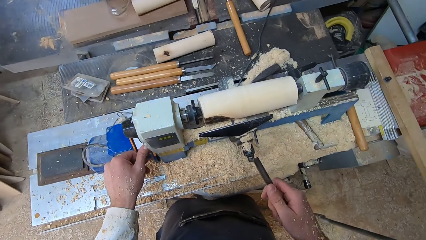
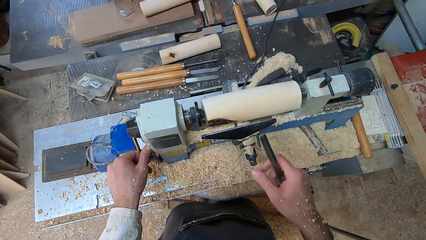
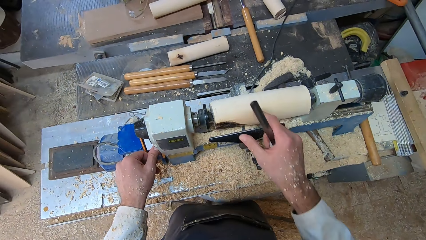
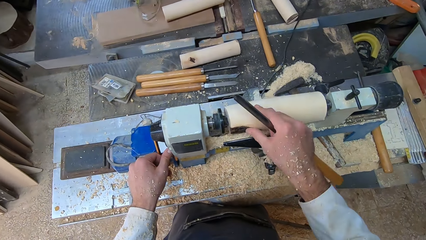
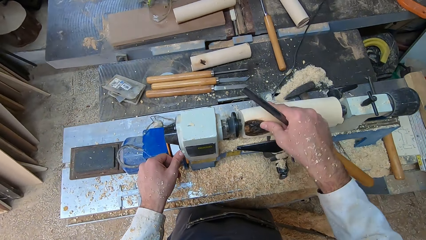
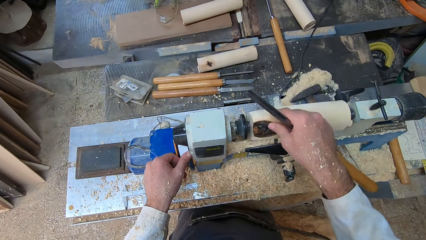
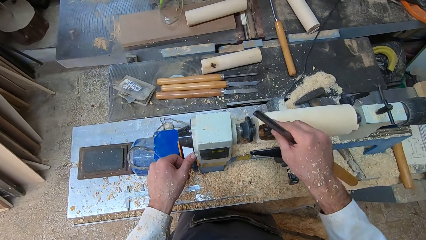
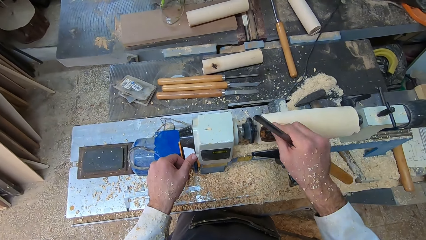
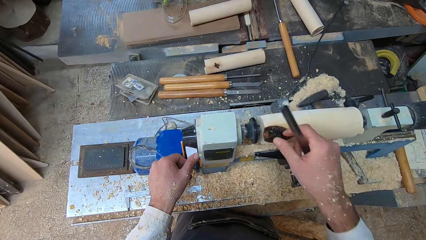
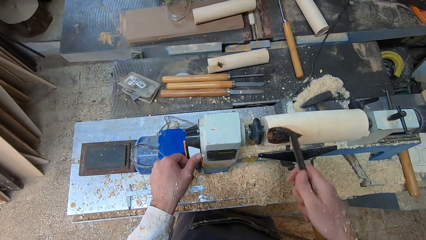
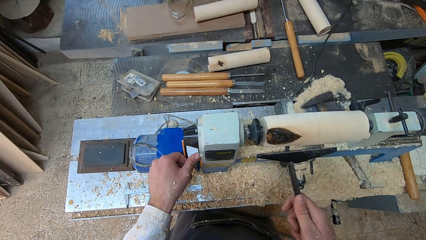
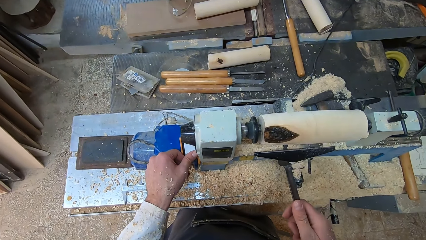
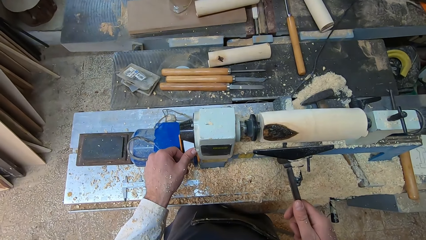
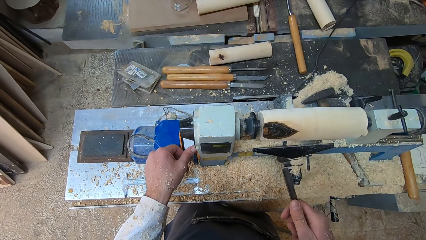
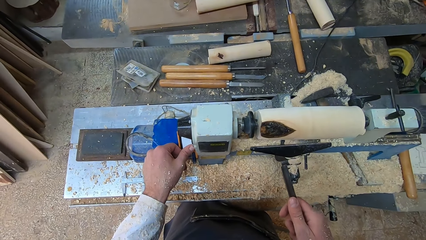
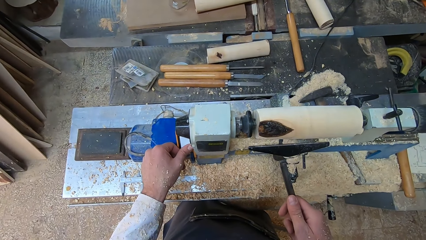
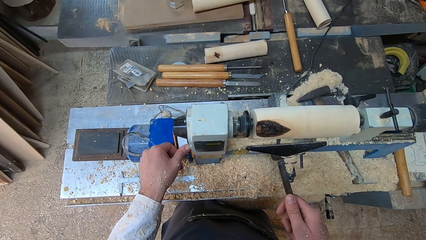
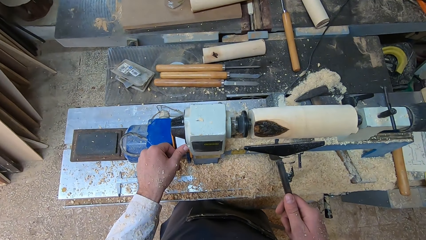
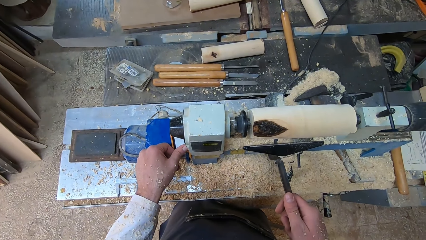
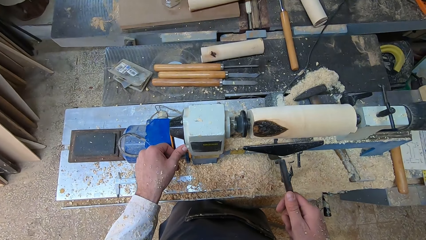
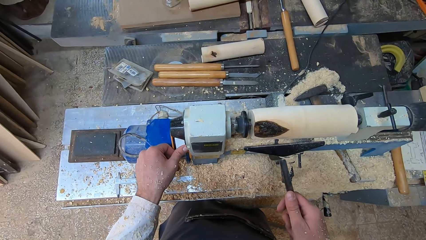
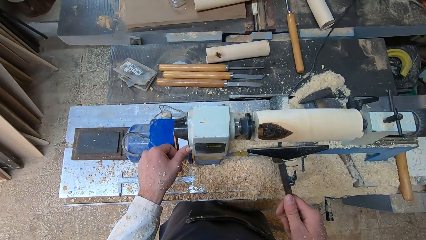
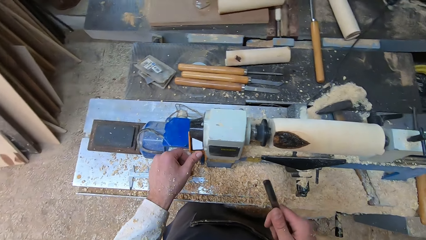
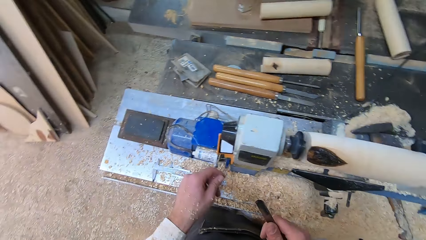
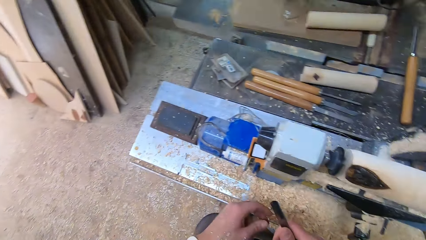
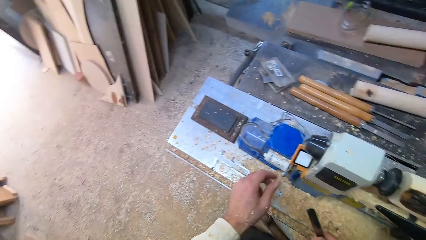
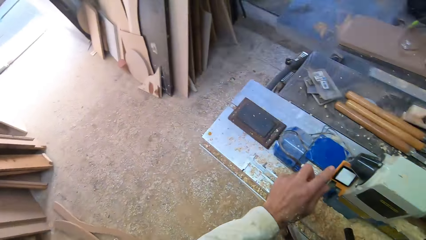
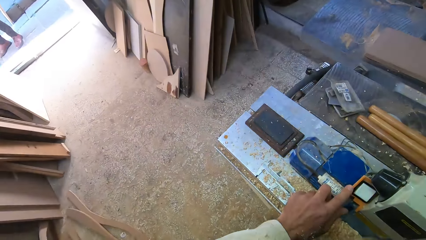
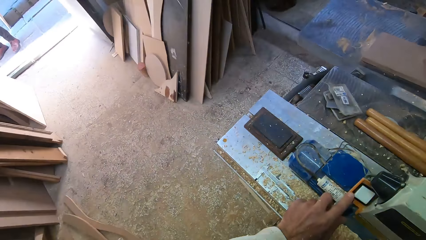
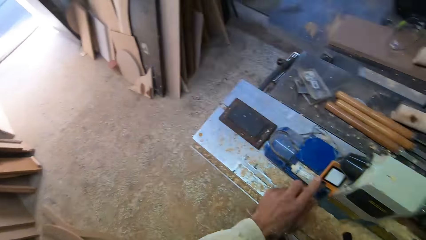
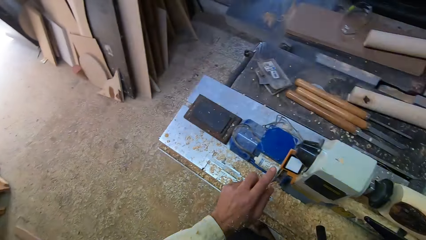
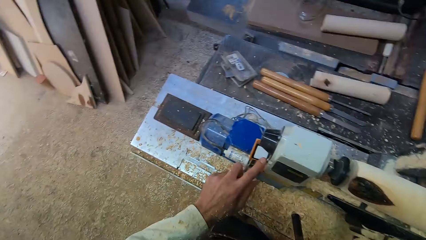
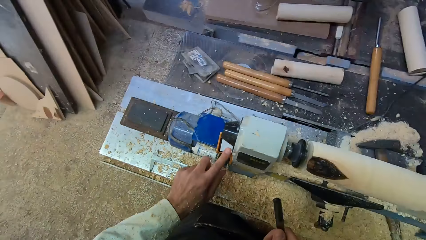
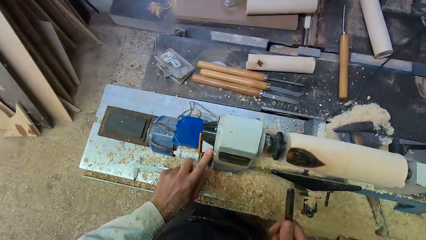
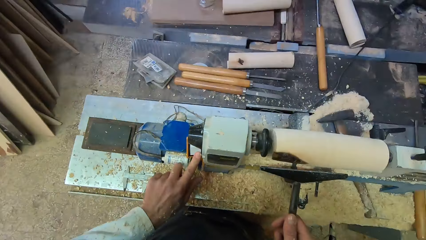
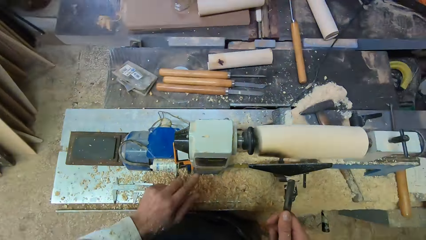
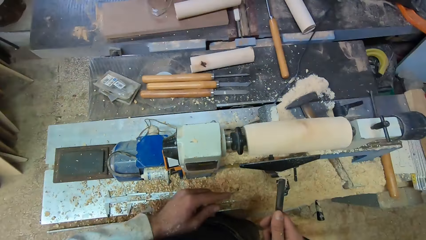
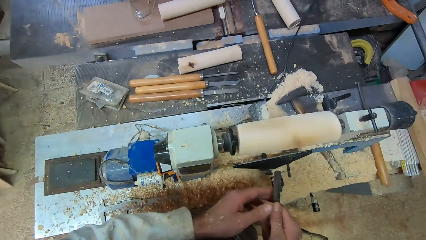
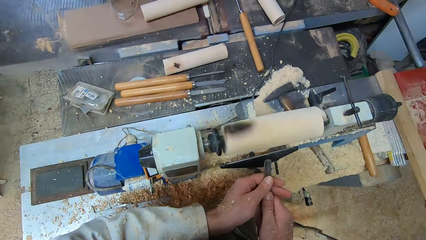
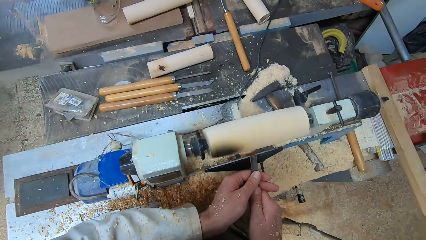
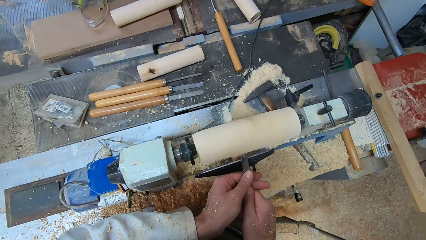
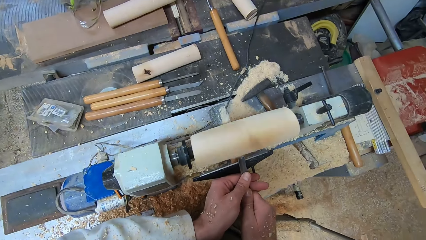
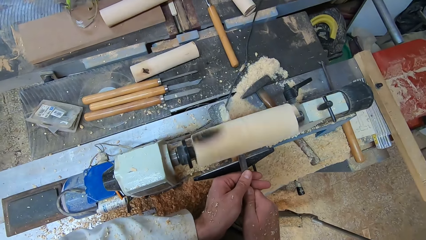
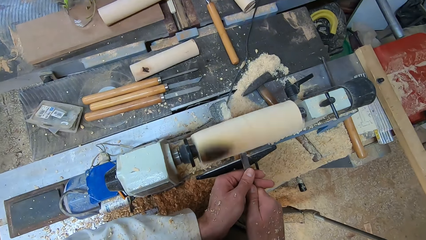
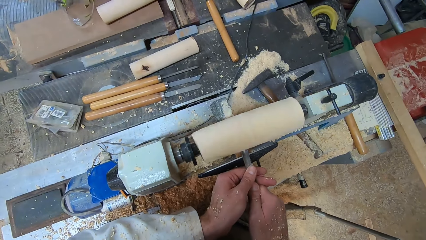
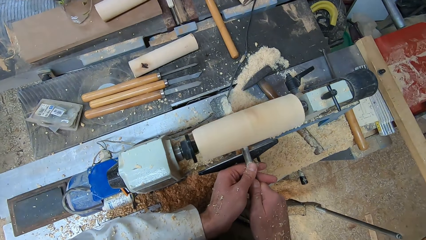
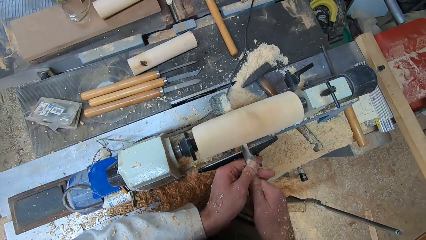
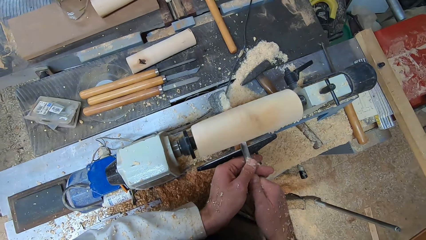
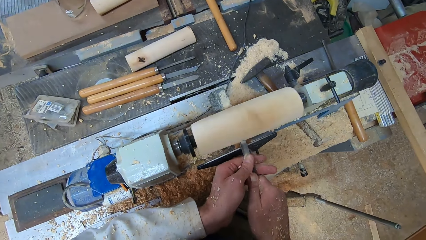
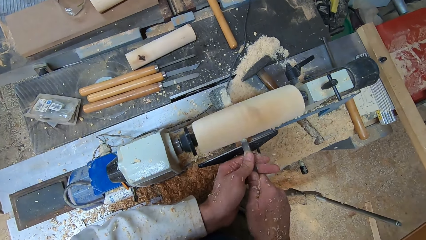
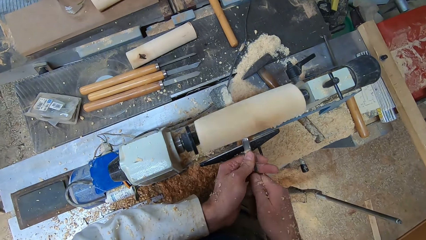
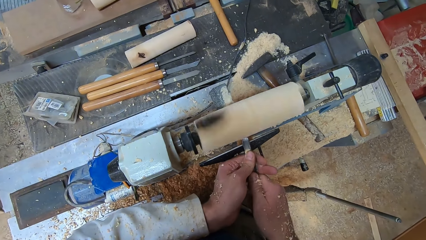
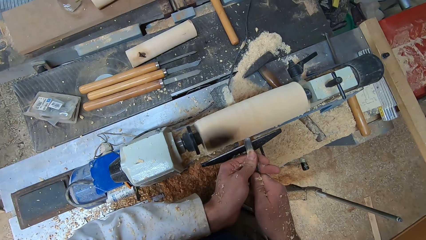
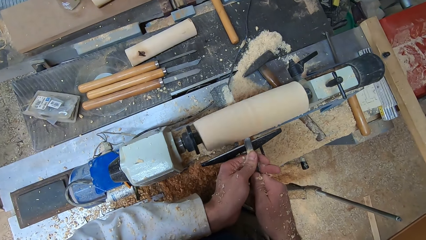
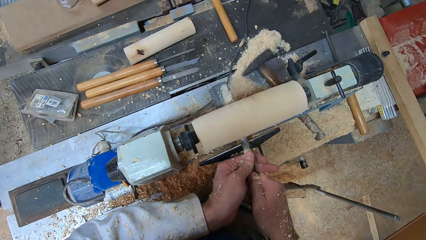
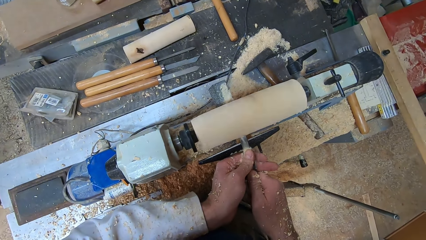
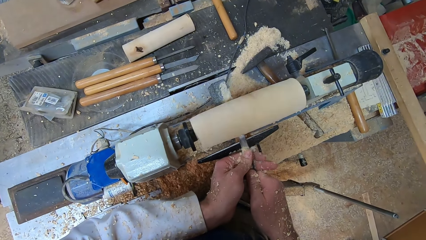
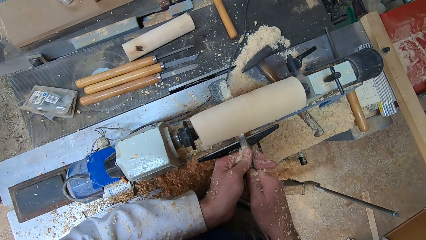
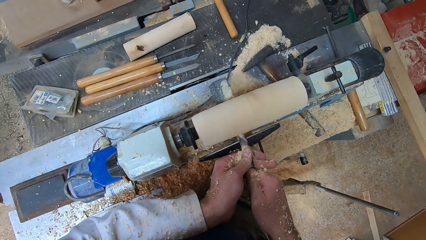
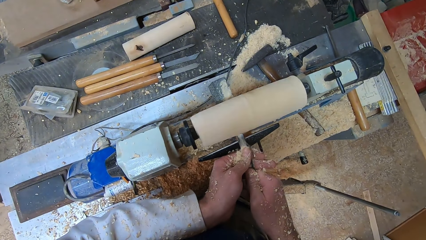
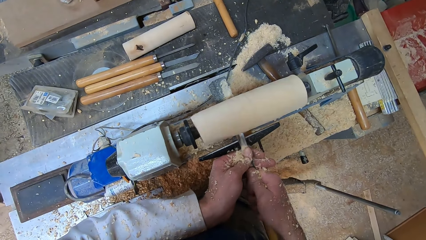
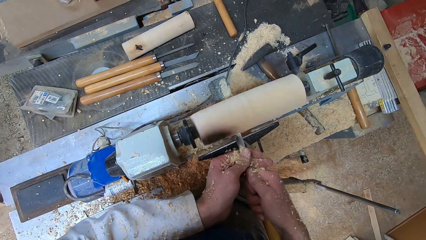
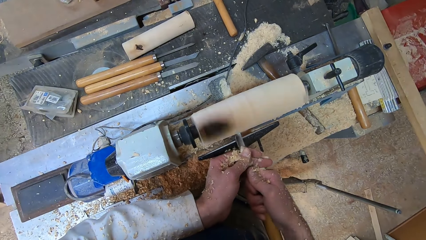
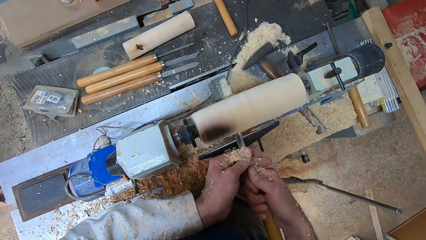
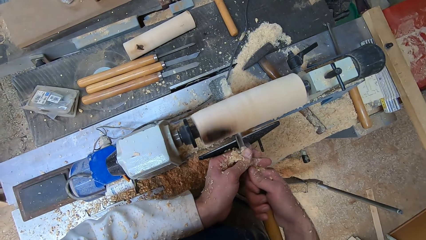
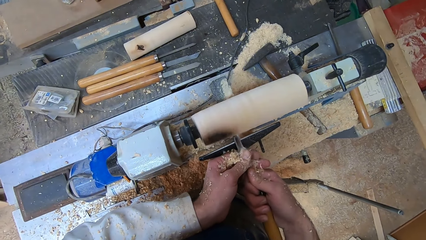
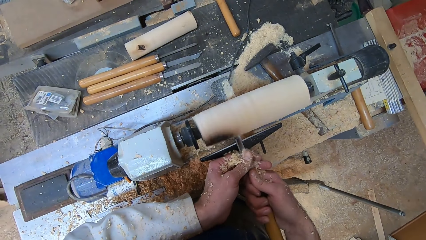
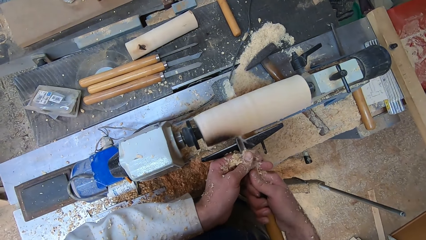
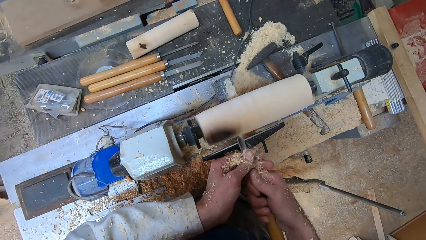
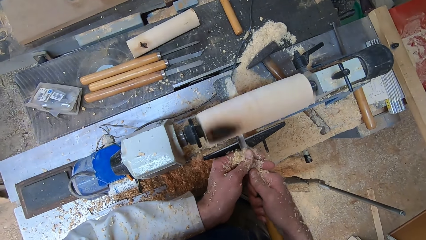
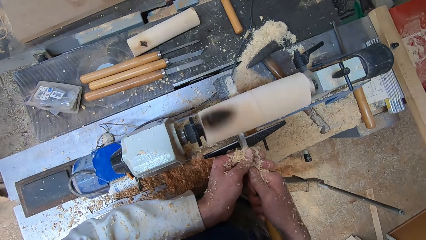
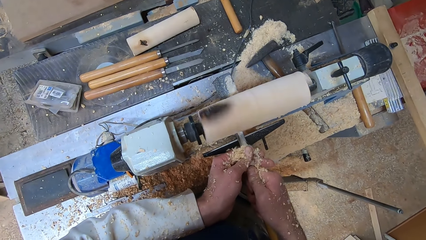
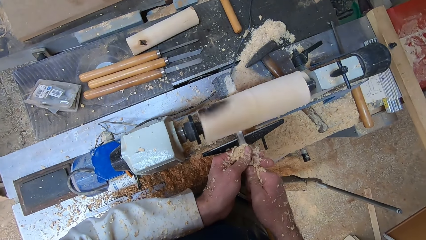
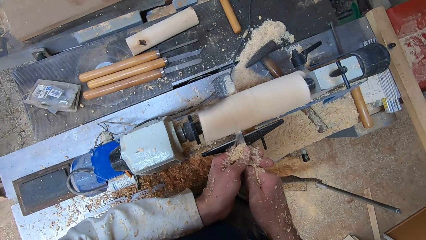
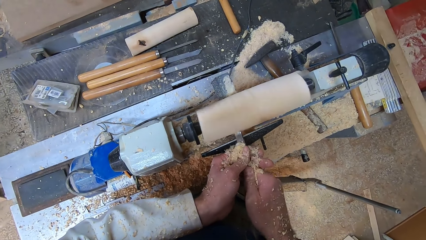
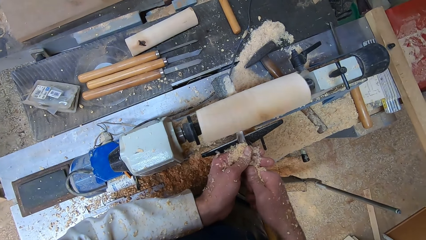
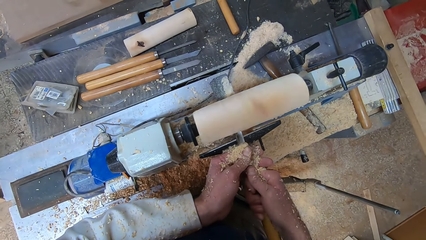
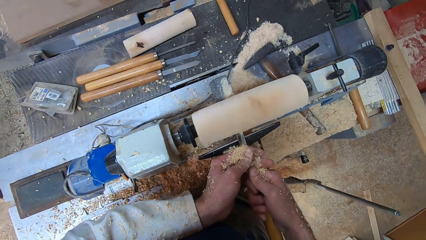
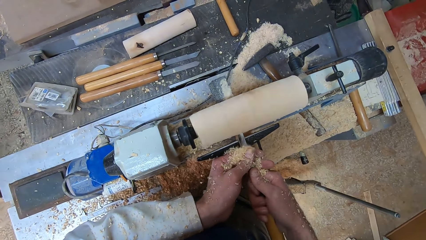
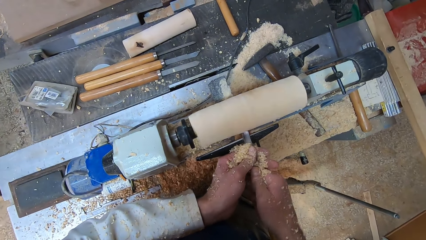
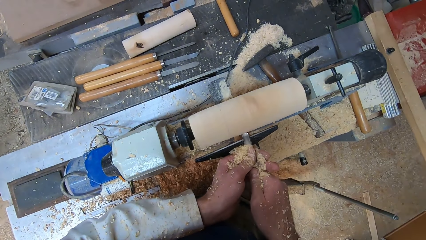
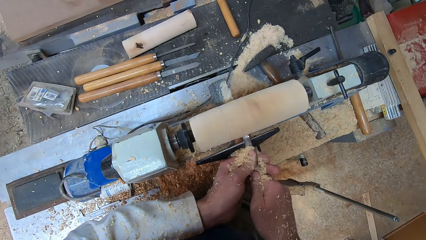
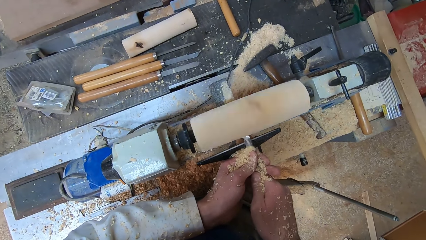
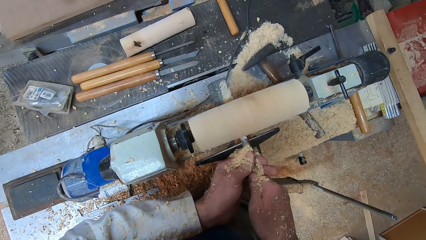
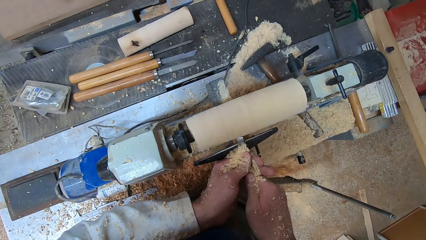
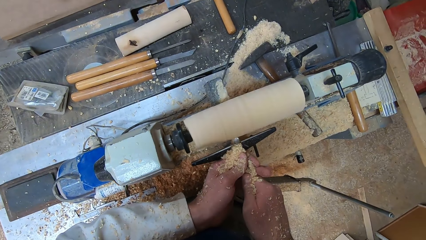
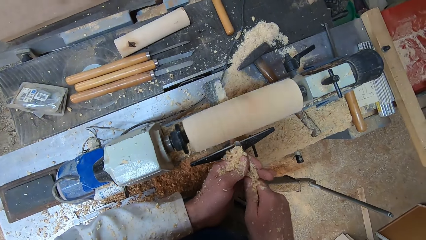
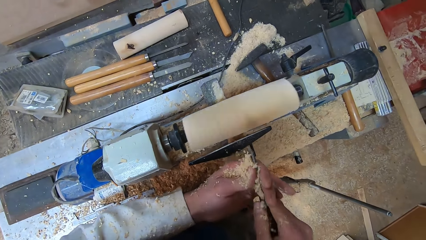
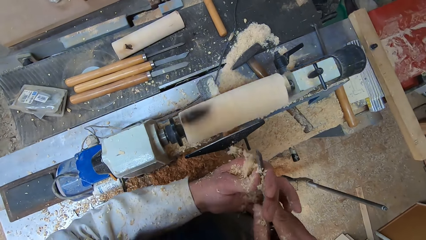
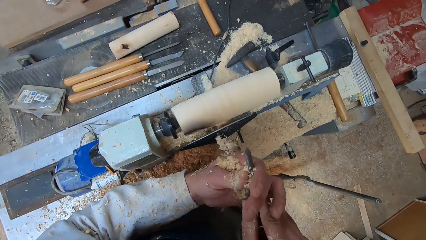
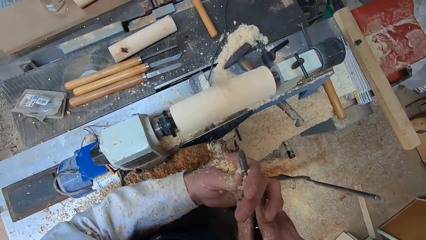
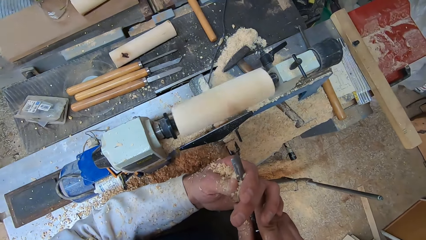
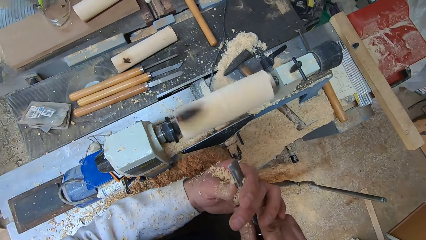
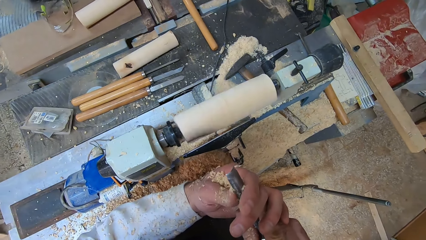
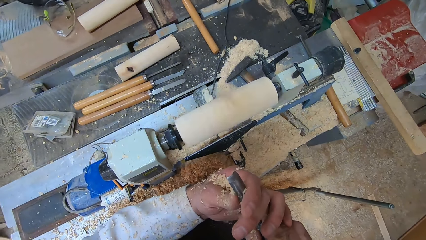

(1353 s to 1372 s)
The camera wearer touches the lathe machine. He adjusts the round wood in the round wood making machine with his right hand. He touches the wood. He switches on the round wood making machine with his left hand. He holds the gouge with both hands. He shaves the round wood in the round wood making machine with the gouge in both hands. He looks at the wood carving tool.
